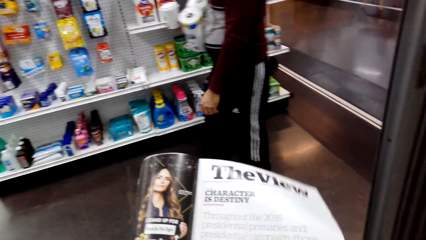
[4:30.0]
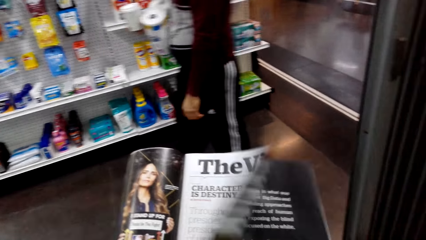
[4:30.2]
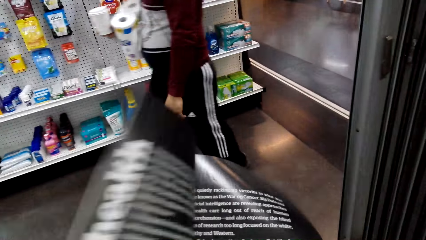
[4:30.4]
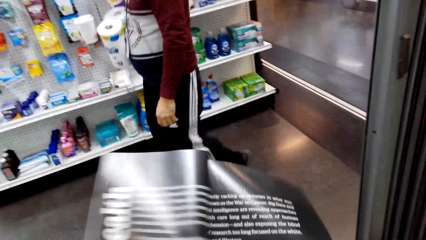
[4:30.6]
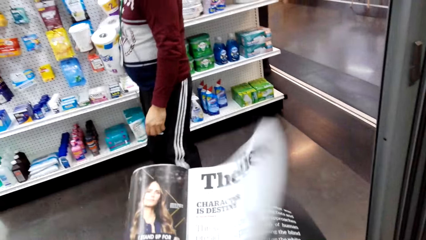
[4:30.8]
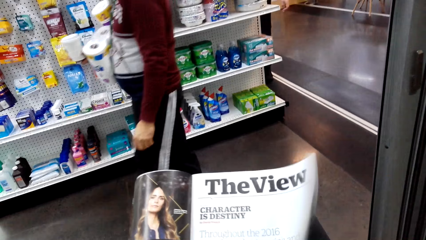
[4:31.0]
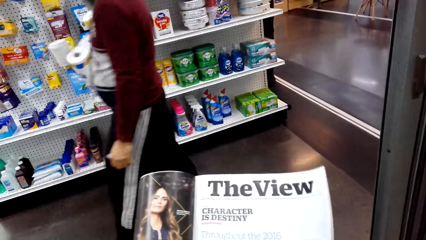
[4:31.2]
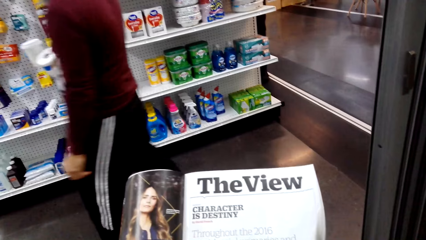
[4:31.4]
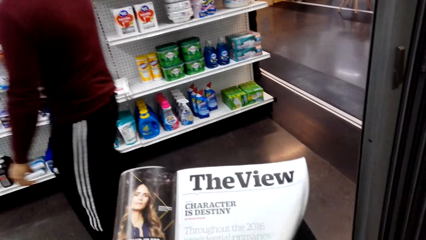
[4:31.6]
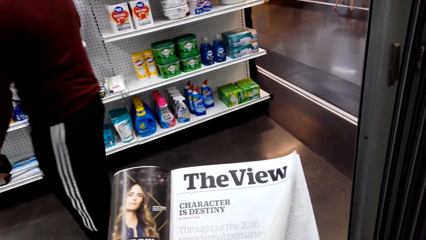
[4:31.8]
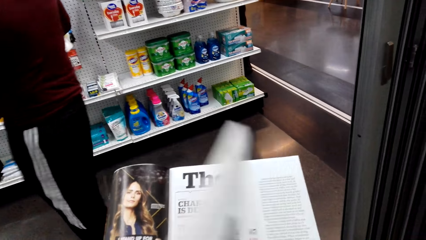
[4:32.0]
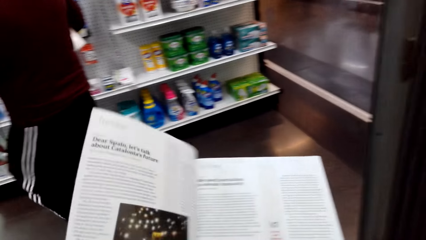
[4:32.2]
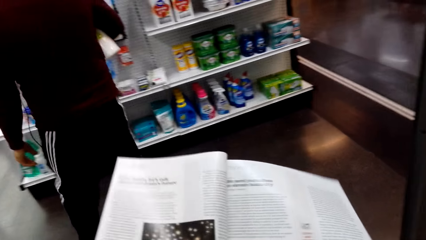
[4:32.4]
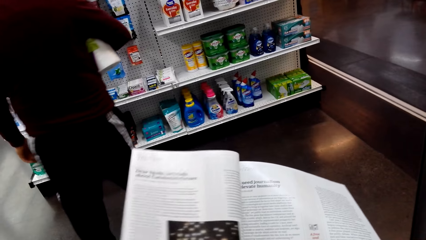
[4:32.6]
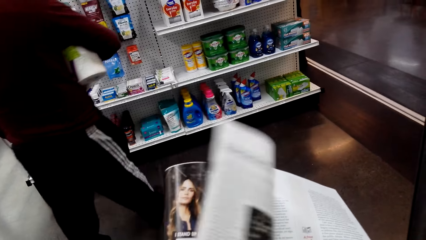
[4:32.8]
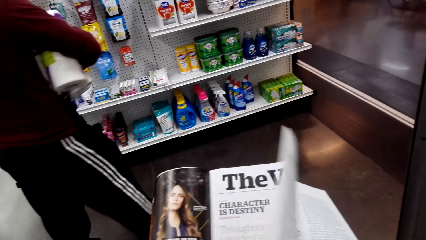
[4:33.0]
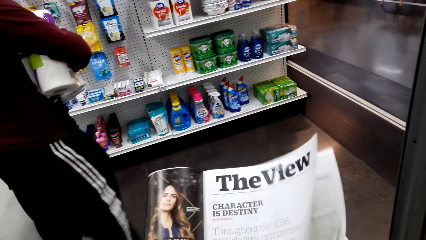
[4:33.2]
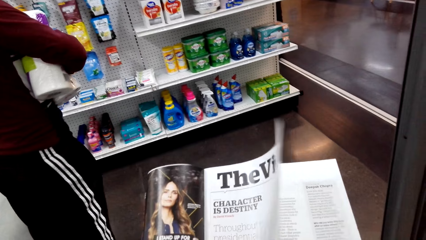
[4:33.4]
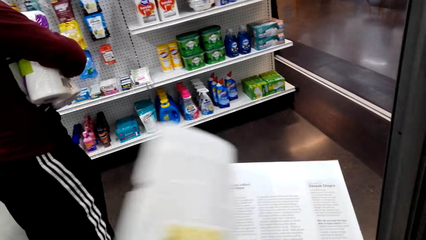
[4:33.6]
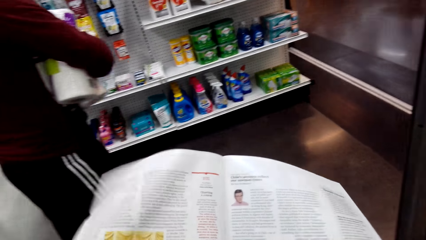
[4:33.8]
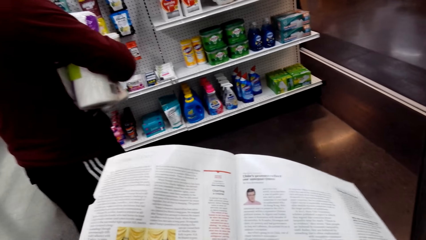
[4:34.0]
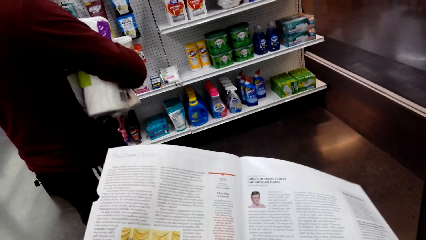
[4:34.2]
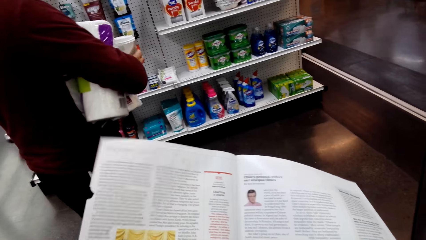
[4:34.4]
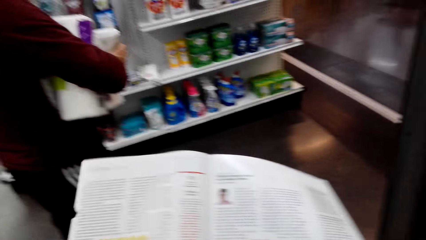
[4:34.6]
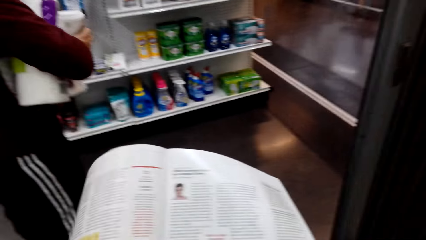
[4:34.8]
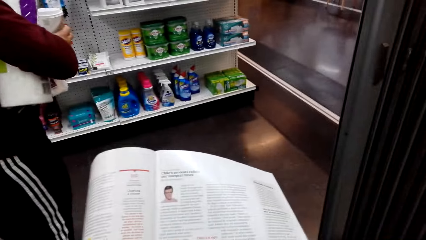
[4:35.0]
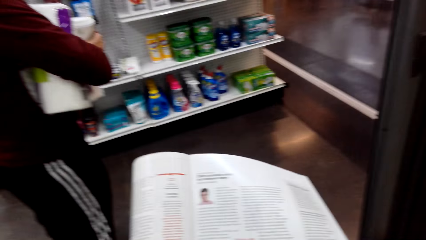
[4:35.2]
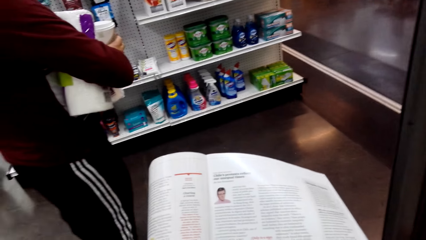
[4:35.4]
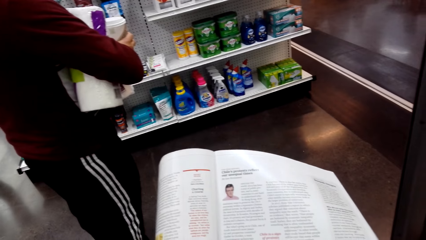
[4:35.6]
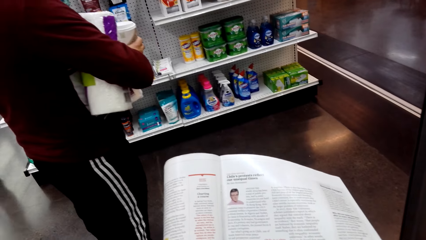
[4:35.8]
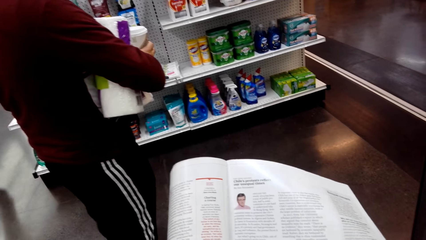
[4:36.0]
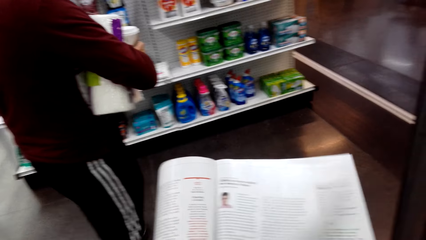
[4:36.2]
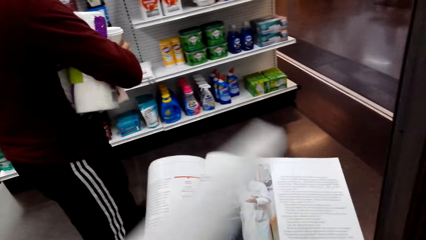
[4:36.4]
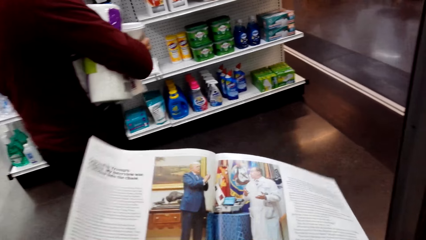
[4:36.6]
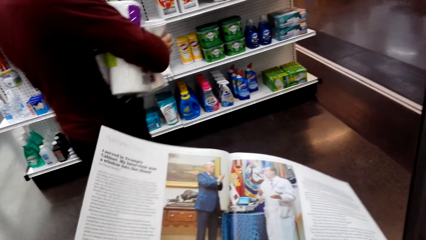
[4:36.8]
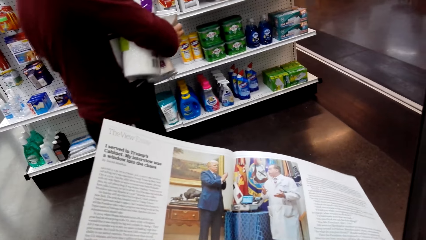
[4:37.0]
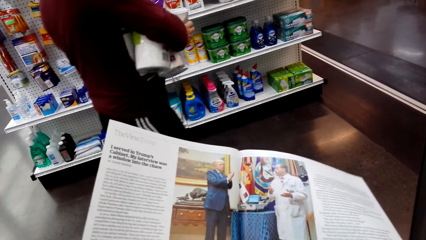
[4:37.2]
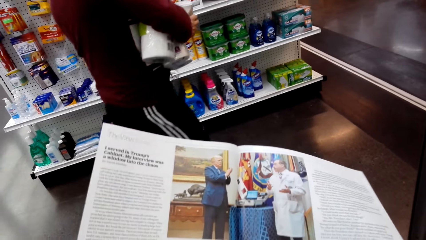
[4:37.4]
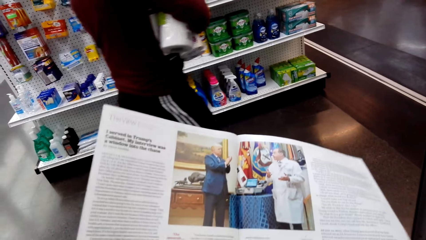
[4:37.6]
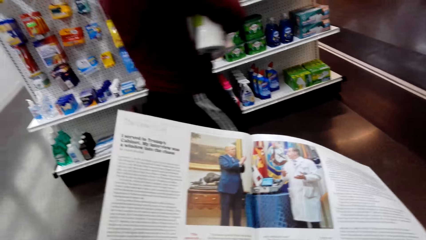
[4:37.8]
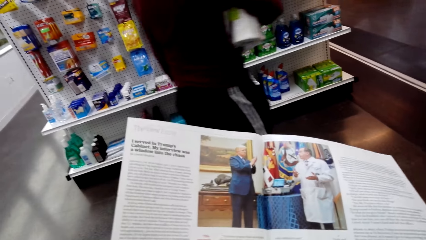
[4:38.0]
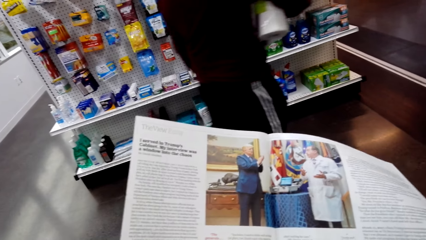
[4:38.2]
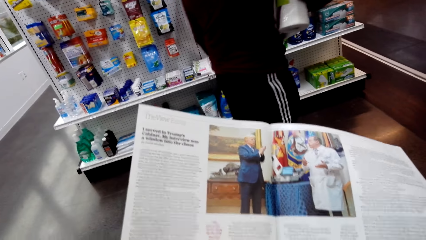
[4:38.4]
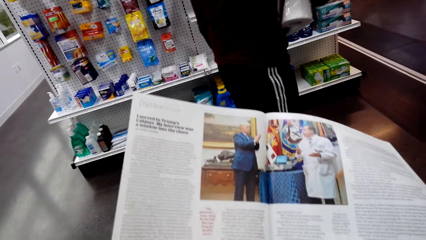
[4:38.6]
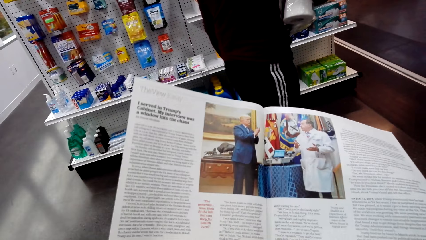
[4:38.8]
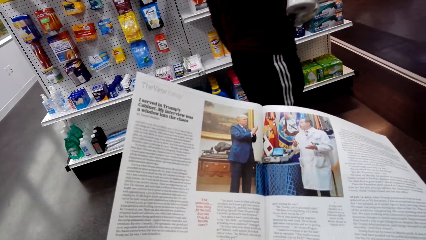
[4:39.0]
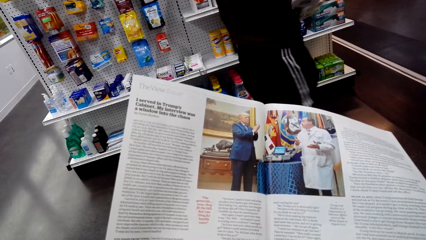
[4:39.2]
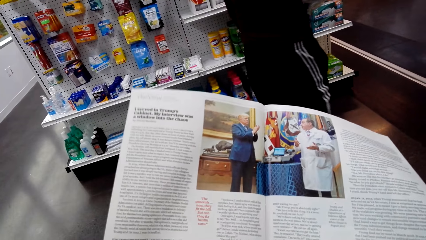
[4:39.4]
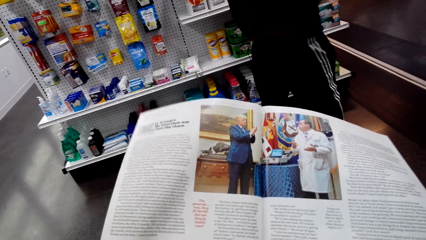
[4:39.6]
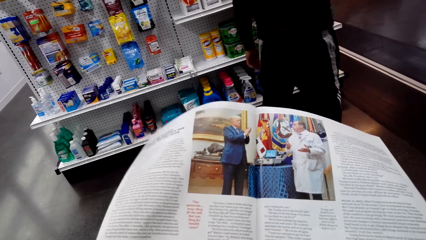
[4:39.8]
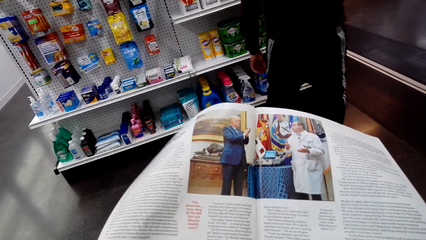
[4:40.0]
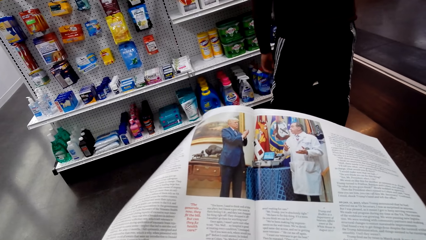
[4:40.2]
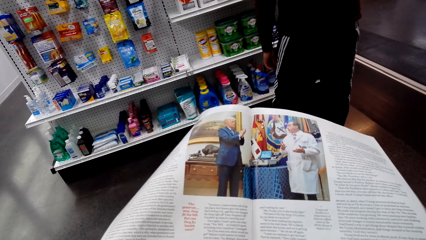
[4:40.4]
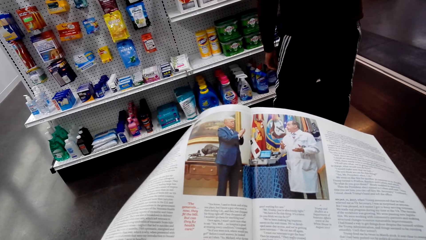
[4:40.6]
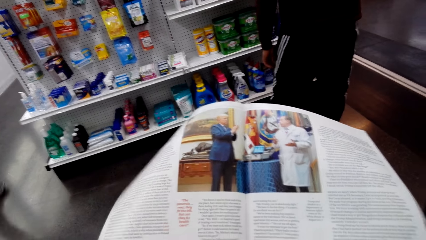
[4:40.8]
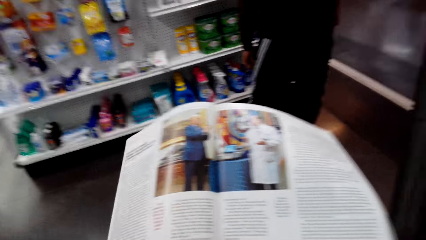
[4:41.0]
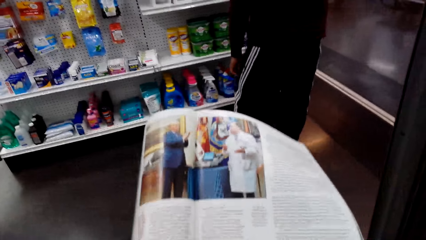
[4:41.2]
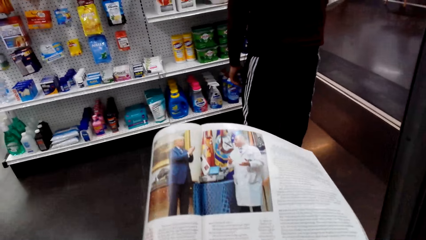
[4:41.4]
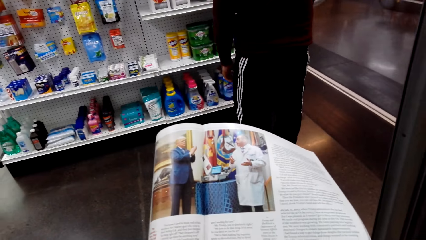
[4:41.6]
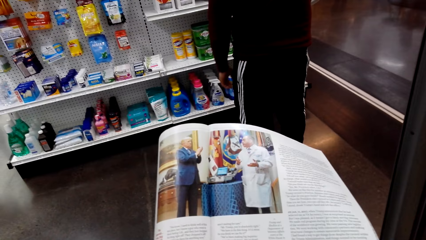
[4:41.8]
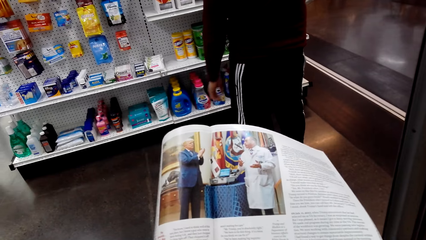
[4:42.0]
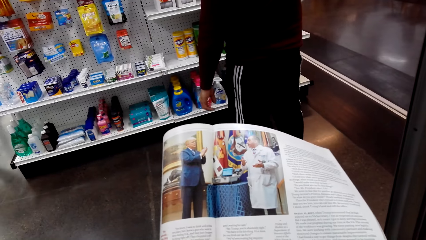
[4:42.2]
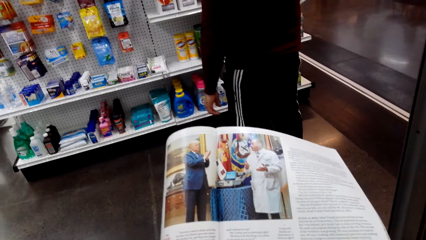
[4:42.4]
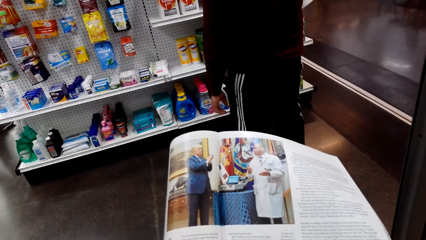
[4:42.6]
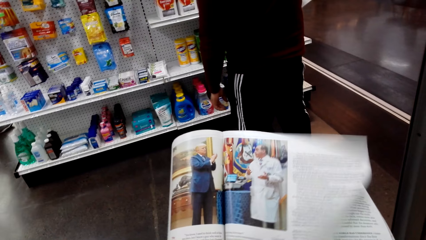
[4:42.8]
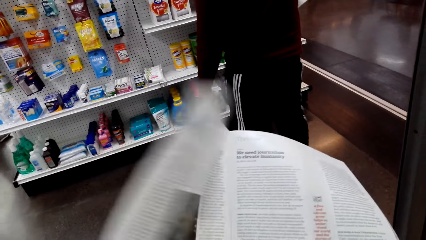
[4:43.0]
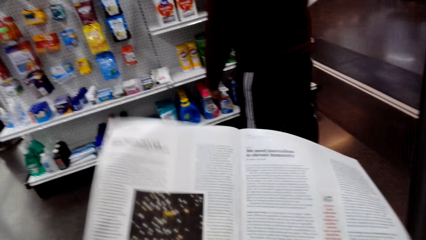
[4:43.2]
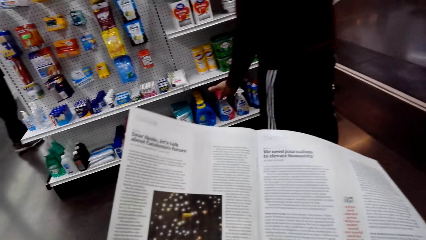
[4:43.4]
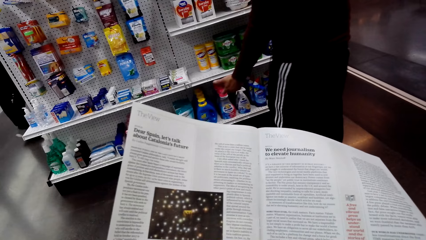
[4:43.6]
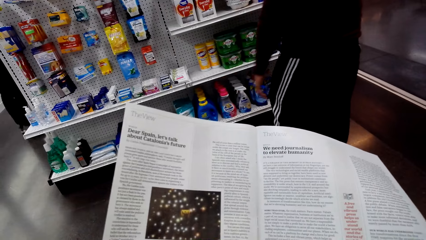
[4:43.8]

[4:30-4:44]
The camera wearer opens pages of the booklet. They look at the open page of the booklet. They open pages of the booklet. They look at the open page of the booklet. They open pages of the booklet.
